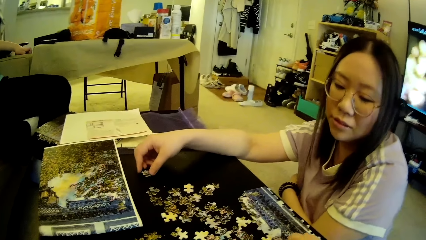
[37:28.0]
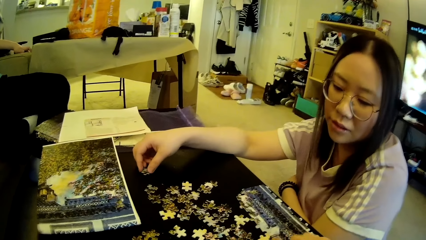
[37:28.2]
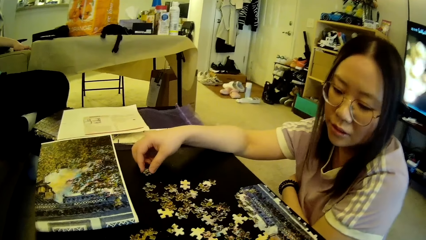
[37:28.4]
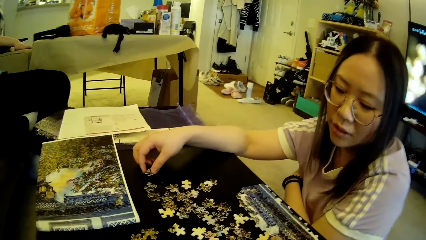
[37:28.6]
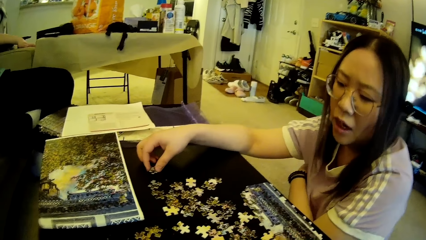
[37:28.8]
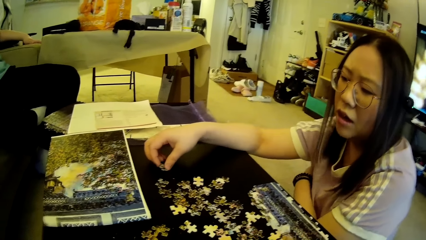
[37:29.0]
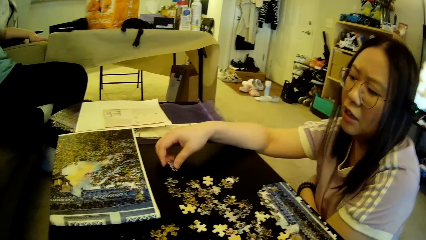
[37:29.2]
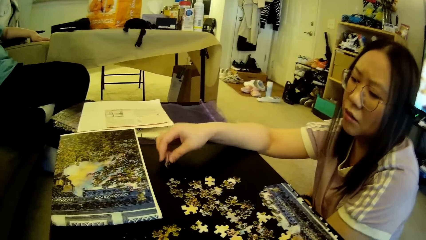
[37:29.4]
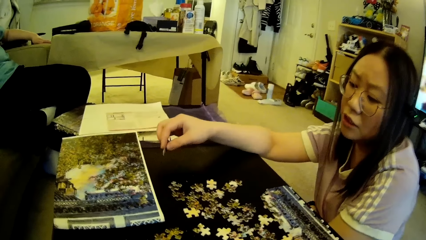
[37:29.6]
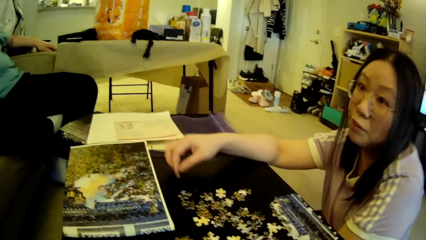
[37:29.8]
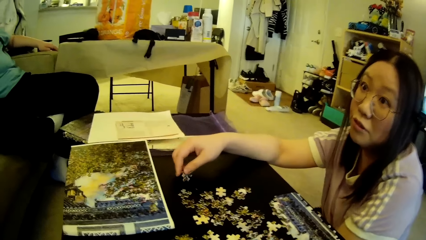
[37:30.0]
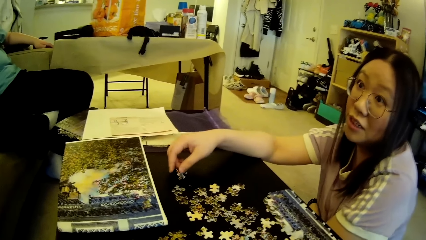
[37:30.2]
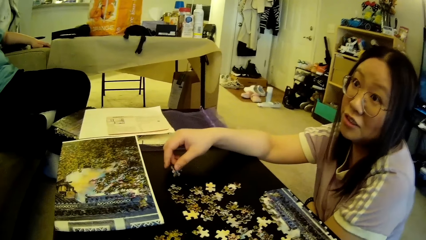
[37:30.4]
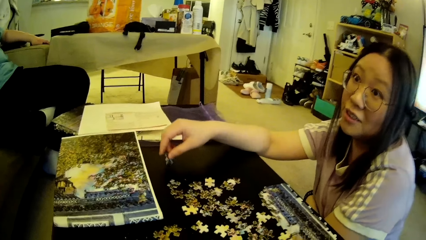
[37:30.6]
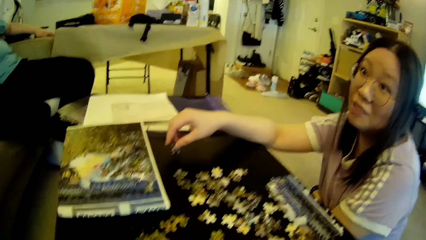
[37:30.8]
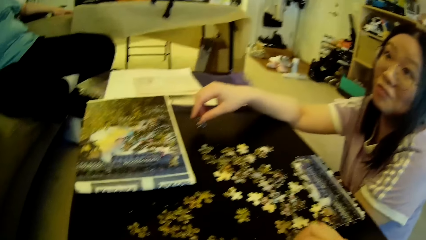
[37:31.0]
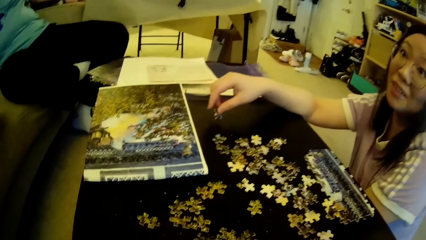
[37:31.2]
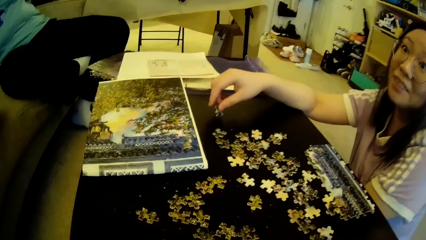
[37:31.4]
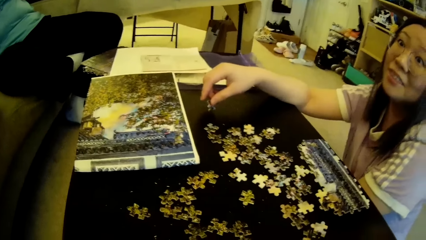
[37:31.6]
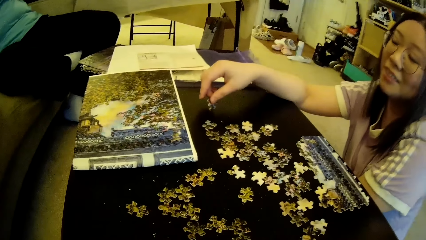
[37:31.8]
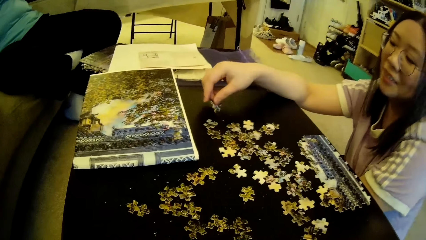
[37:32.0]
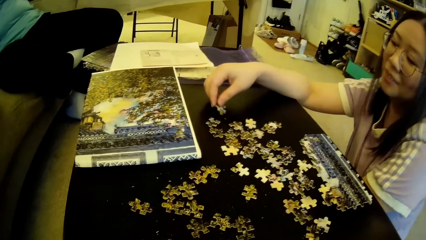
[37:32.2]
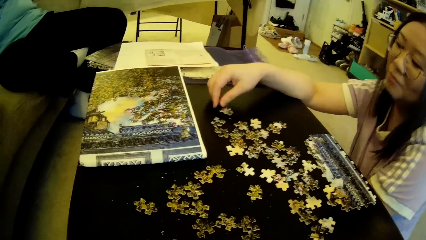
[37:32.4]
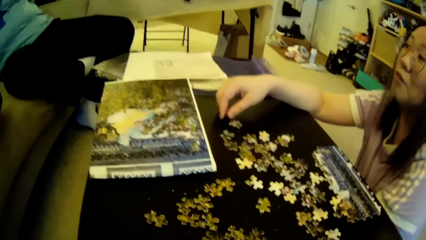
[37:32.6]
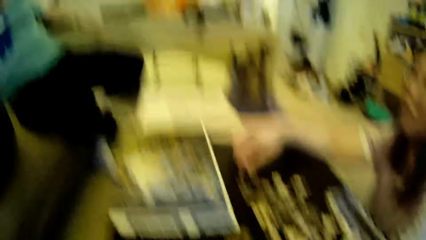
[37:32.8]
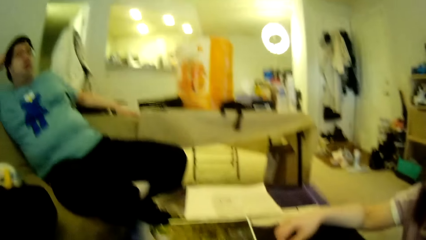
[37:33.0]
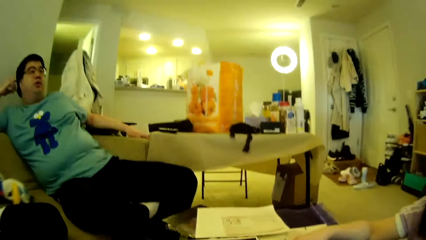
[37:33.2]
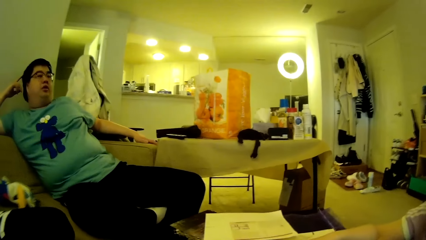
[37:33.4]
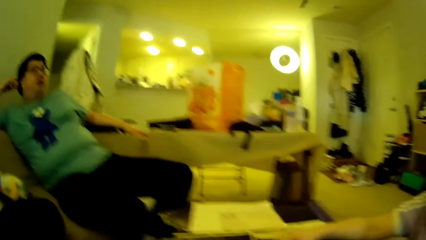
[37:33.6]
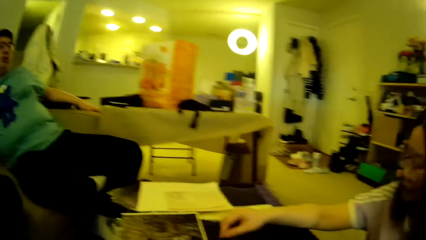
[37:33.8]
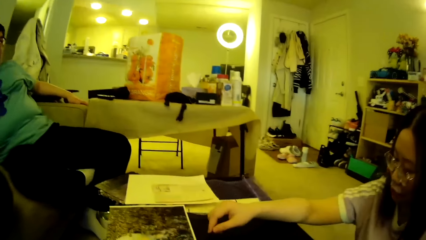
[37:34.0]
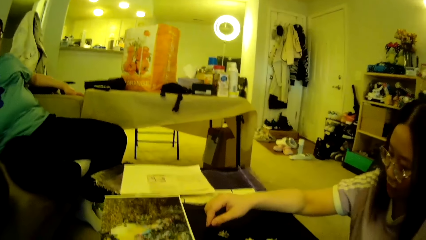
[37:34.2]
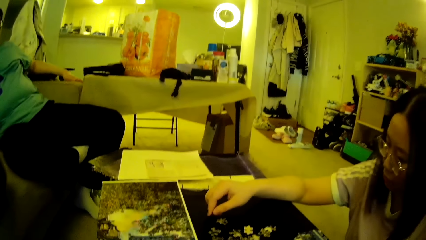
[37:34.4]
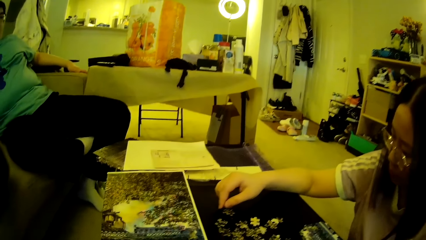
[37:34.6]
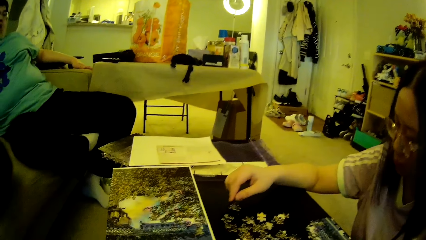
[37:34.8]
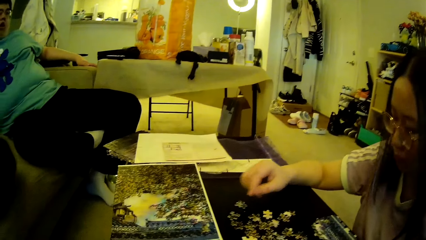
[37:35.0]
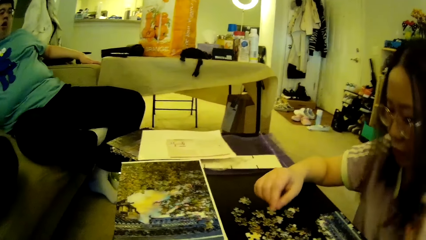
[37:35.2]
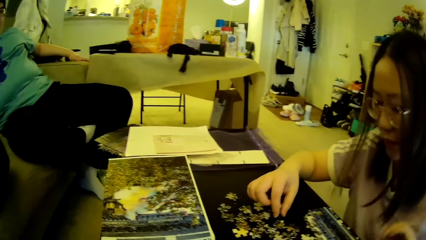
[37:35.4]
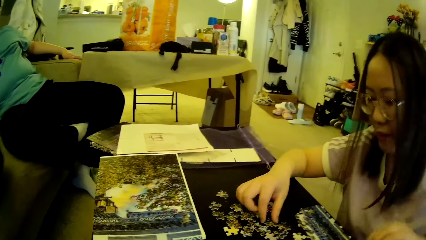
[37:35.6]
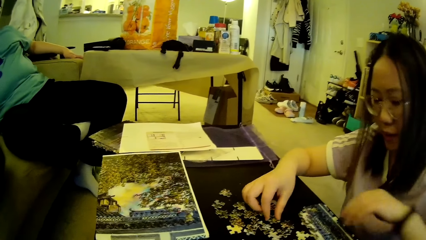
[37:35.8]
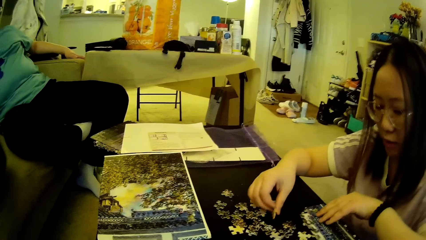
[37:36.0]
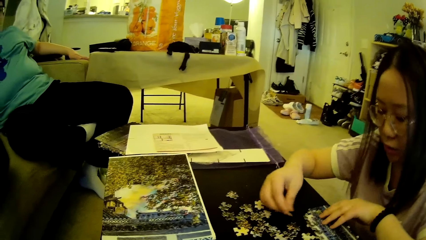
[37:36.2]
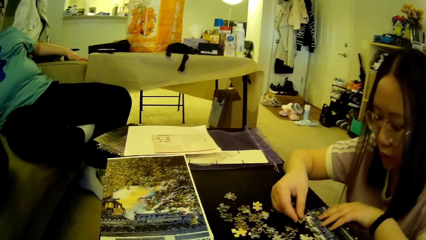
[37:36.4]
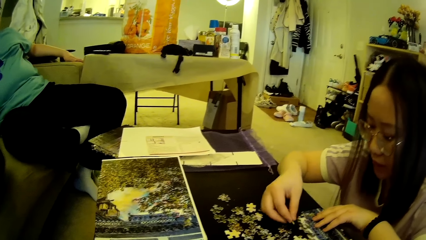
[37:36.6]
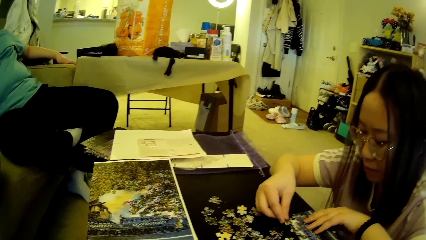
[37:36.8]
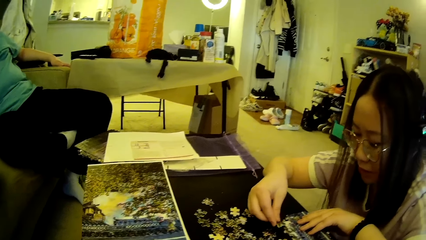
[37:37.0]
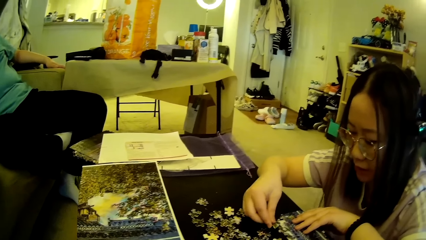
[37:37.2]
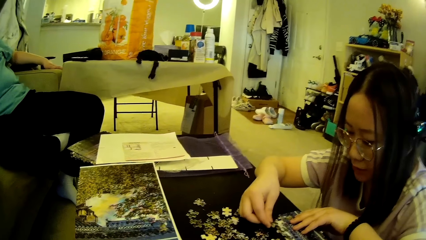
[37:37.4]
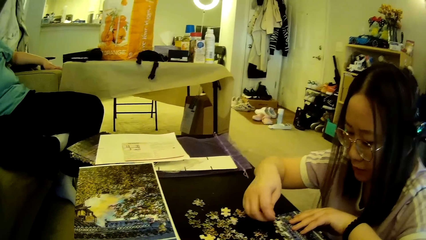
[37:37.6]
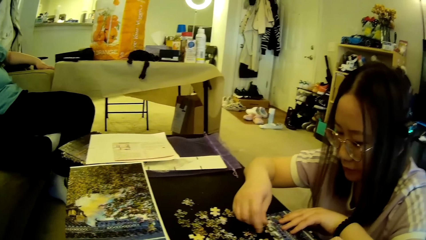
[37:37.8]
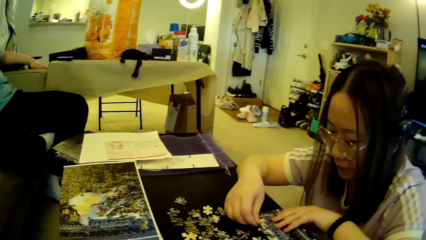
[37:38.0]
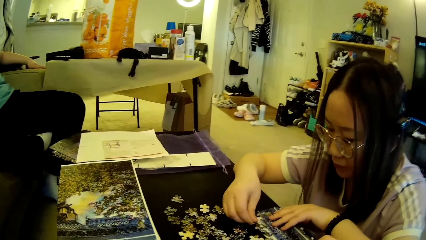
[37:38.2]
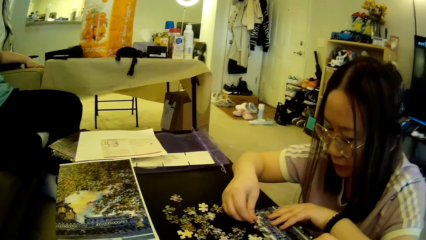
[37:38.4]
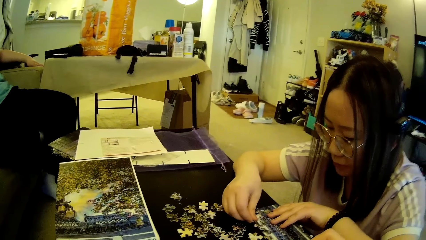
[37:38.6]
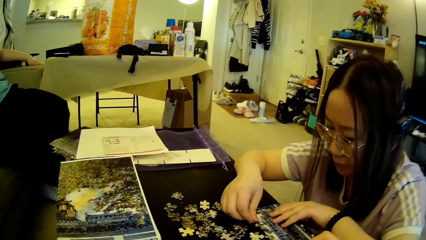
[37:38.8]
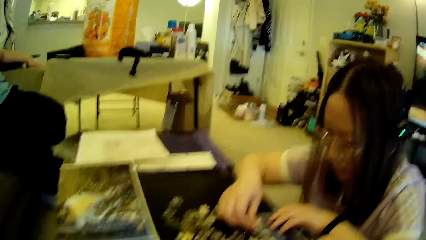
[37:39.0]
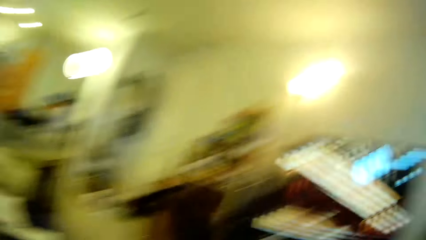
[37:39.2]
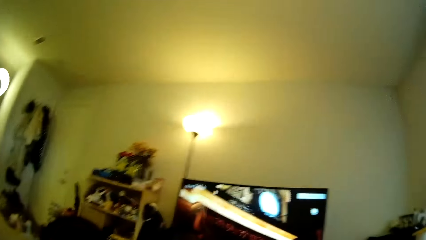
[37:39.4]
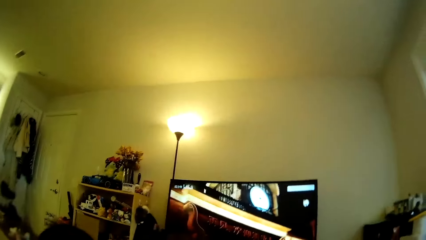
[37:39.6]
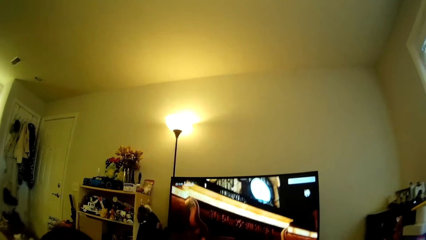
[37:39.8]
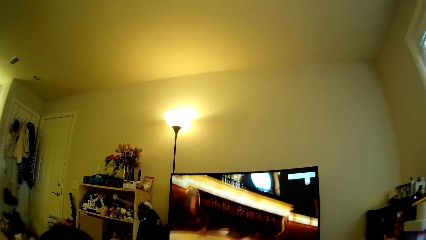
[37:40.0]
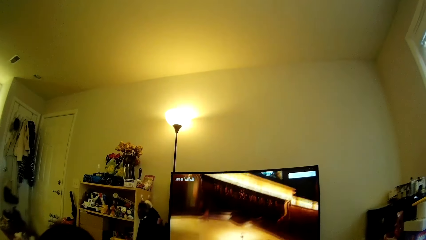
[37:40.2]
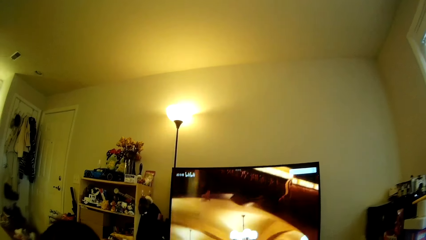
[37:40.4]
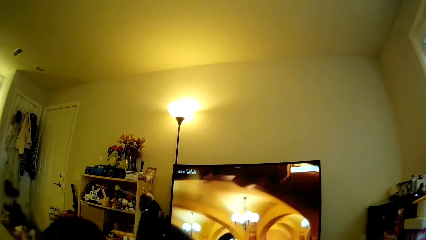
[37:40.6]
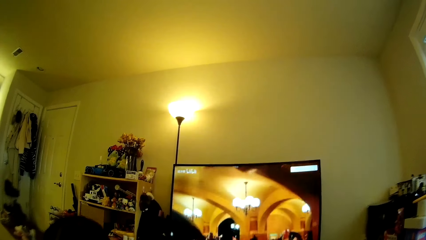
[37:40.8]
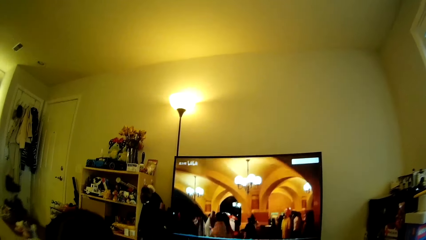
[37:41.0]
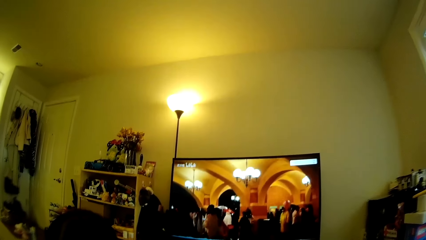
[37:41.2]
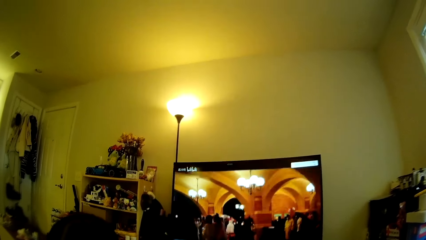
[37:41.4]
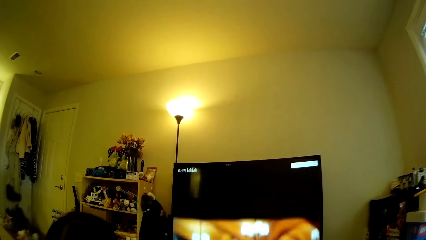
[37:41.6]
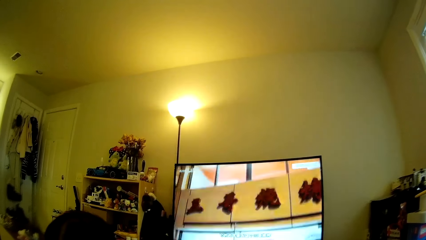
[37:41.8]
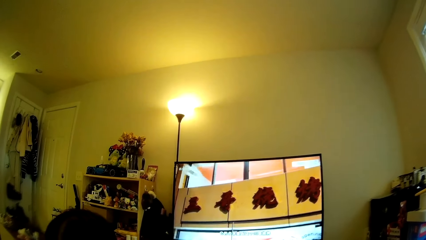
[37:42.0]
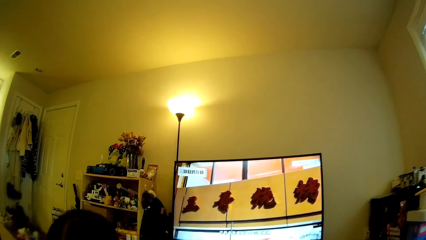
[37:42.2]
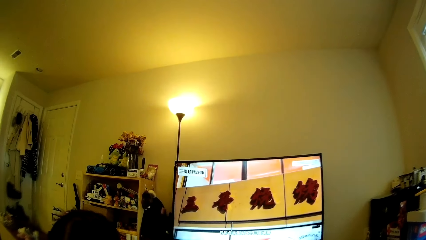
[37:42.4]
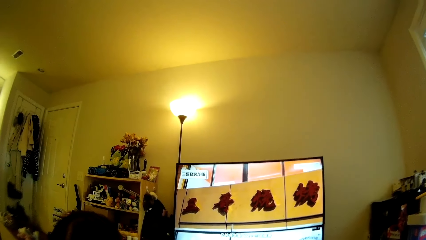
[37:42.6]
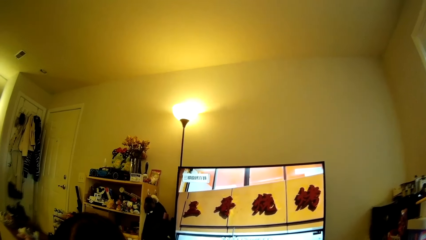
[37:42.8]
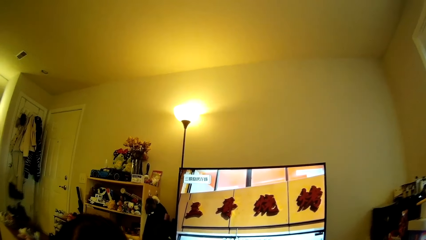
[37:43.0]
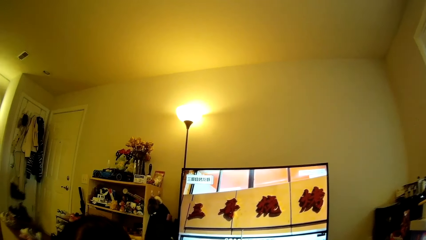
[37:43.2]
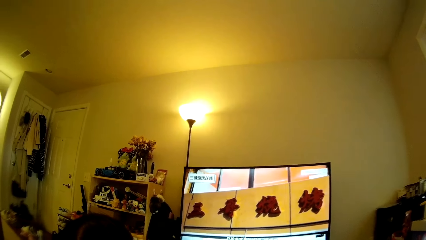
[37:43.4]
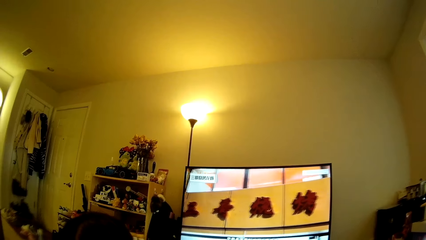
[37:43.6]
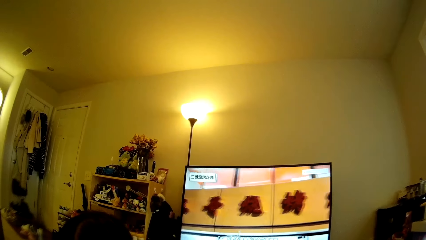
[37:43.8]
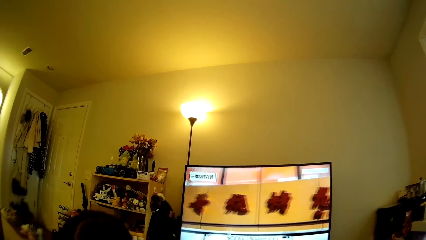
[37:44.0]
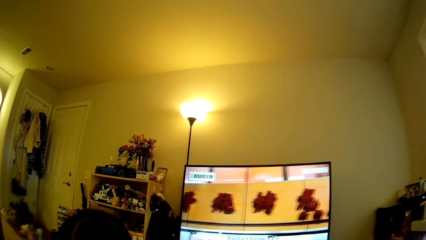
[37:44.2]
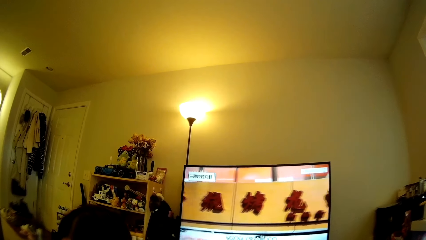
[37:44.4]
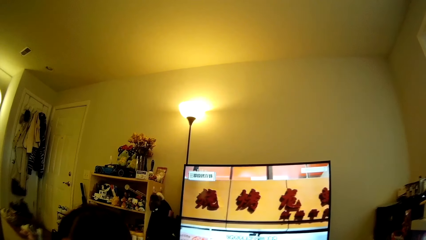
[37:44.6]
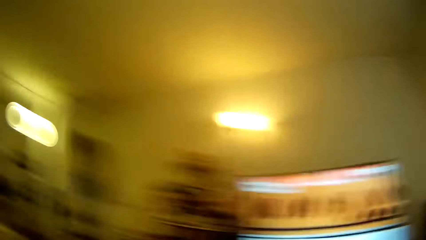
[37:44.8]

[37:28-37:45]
A lady picks the model piece. The camera wearer looks around. The lady drops a puzzle piece on the table. A man touches his hair with a finger. The lady touches the hair, forms a puzzle pattern using puzzle pieces on the table, picks the model piece and fixes the model piece. The camera wearer looks around. They look at the television.
